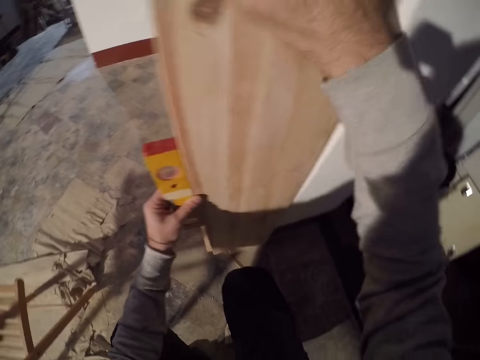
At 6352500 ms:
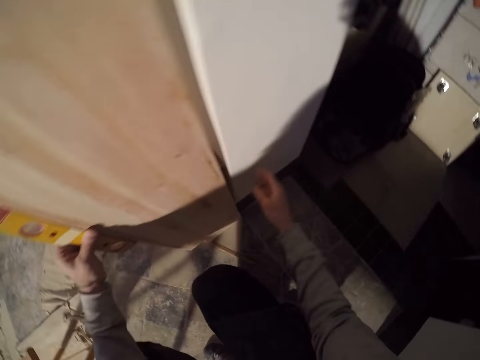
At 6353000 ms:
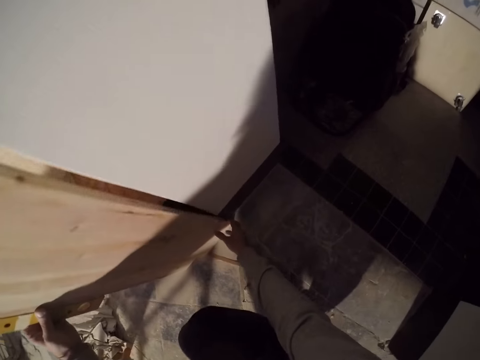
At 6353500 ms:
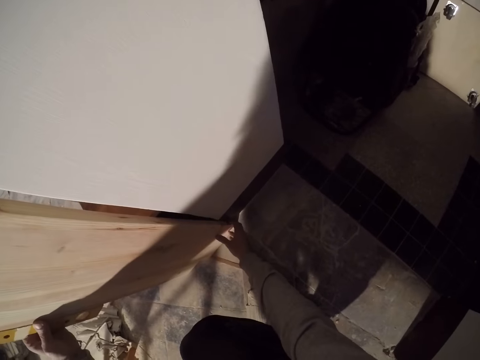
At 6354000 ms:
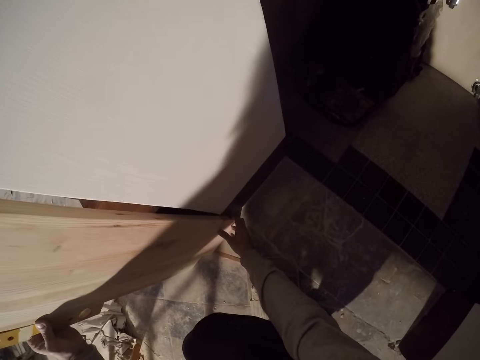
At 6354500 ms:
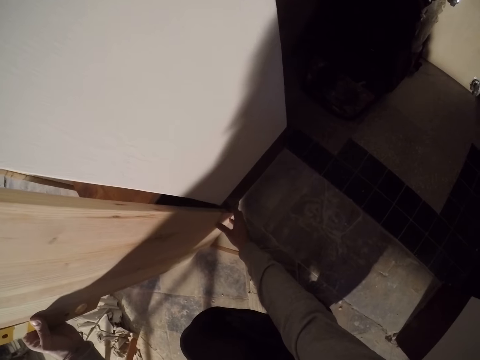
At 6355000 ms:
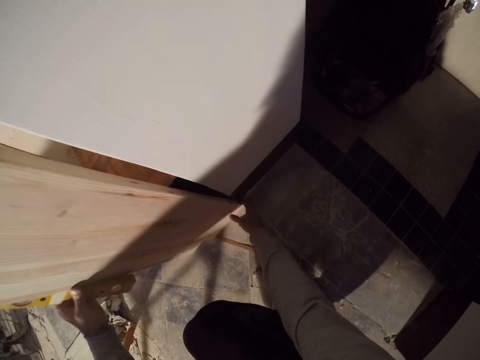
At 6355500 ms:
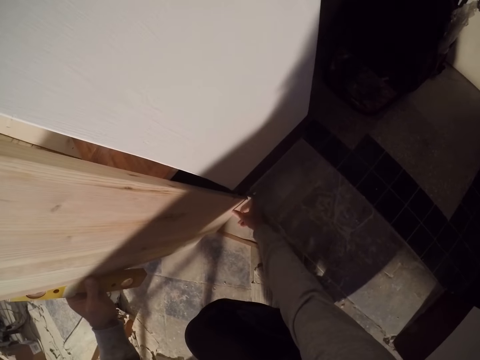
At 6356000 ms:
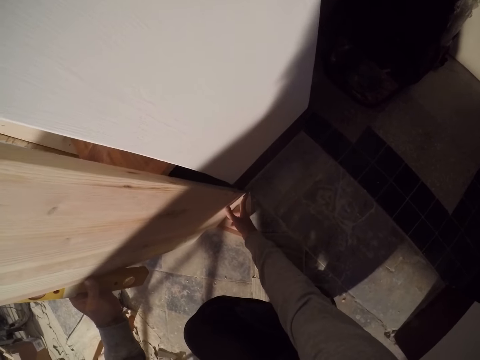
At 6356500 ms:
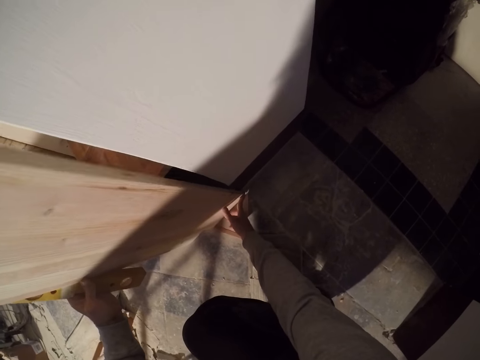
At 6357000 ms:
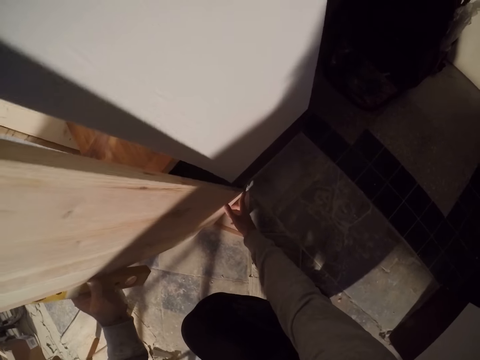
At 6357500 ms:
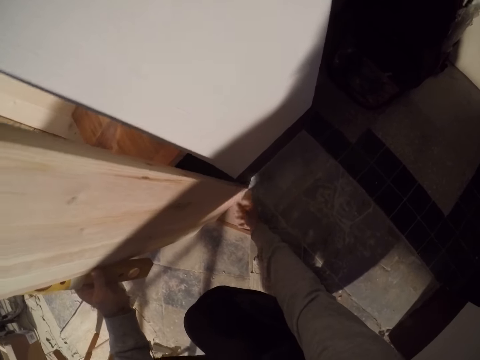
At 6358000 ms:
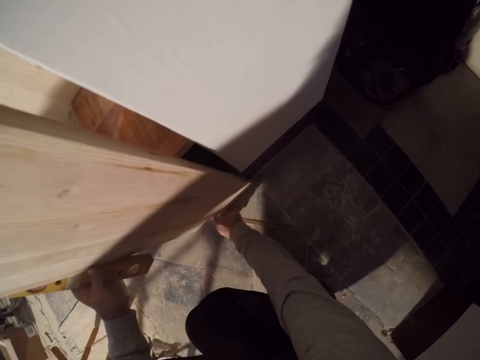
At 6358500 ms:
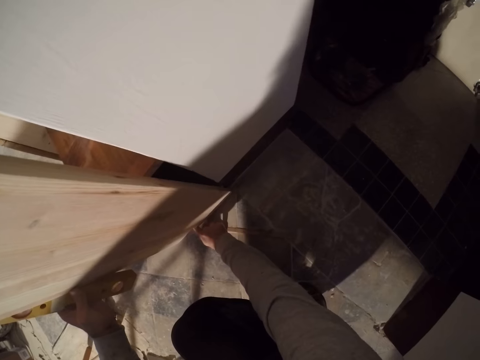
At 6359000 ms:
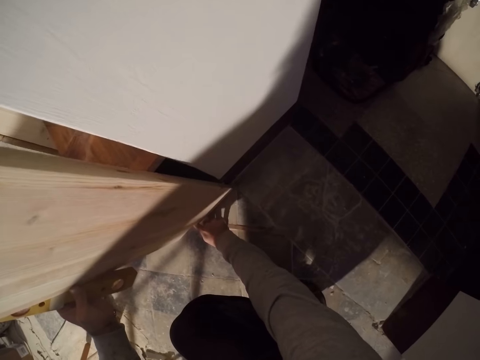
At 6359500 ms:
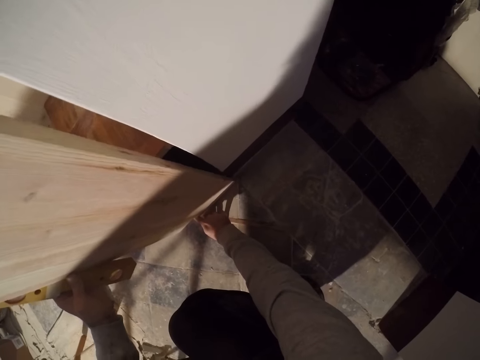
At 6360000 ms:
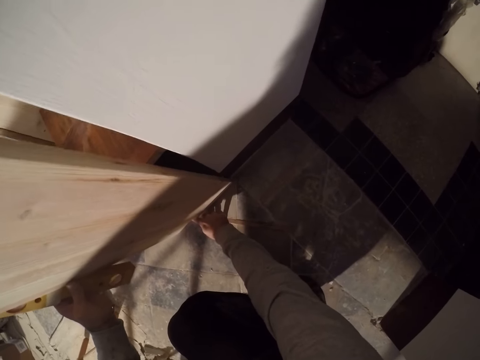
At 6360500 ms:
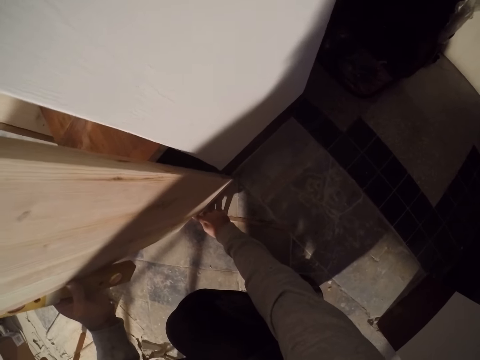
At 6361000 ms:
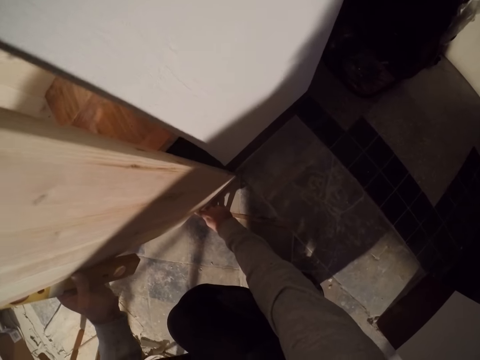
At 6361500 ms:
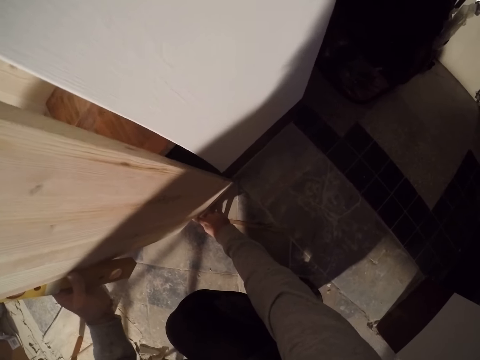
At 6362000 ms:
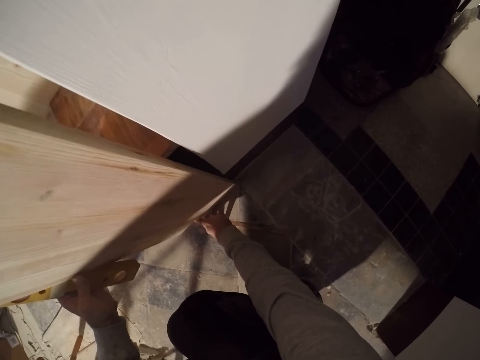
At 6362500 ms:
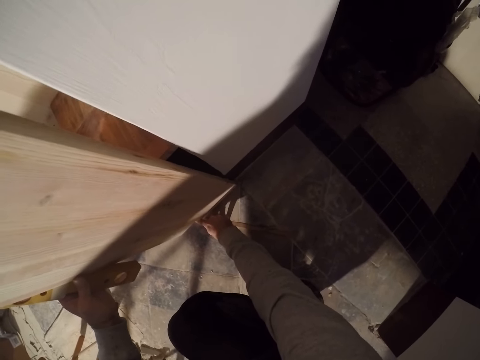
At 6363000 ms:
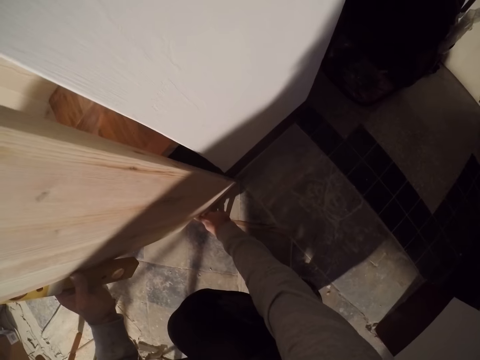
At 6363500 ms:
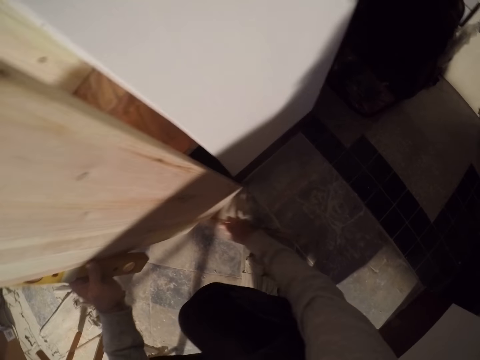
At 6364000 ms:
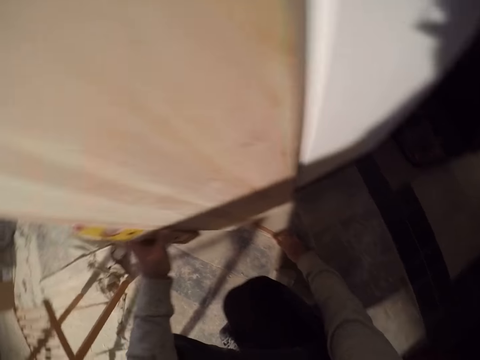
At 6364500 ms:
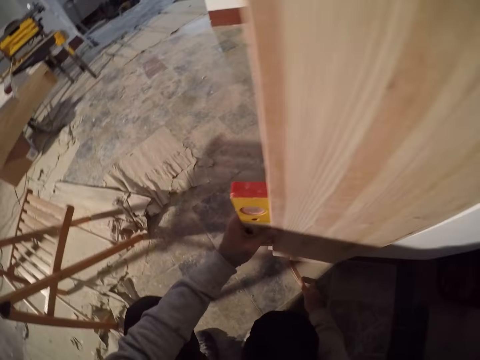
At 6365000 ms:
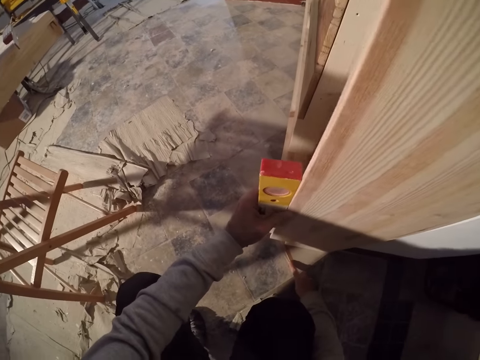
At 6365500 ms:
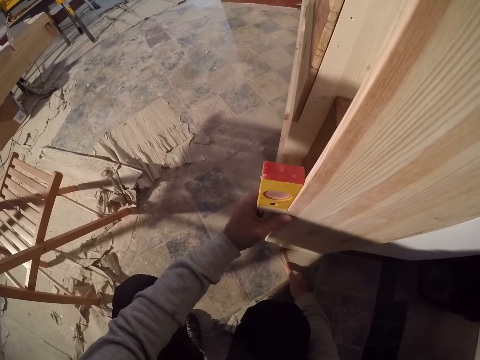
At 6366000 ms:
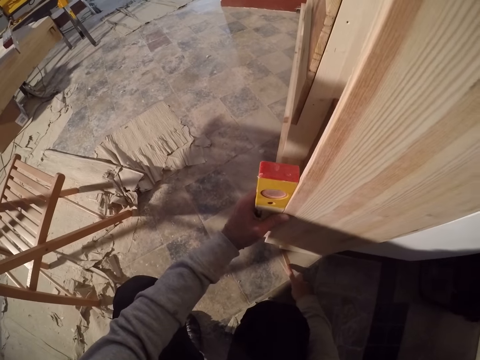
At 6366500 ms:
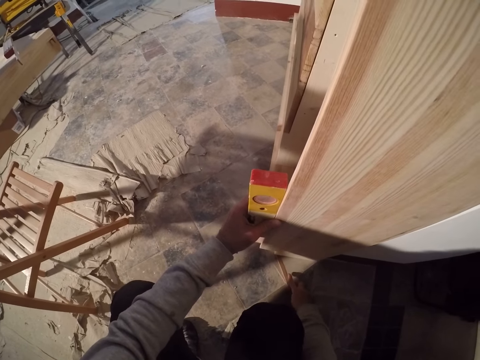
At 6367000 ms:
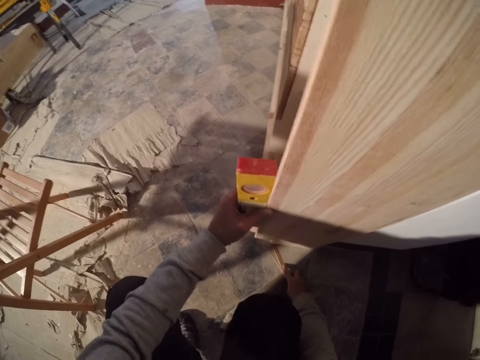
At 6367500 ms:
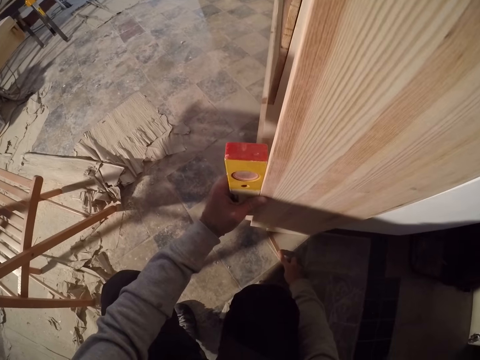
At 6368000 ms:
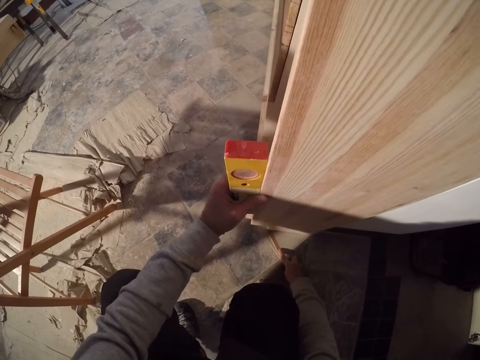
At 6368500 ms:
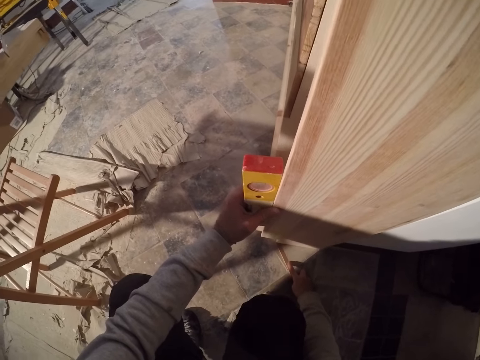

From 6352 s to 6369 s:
The camera wearer adjusts the plank with his right hand. He adjusts the thin piece of wood on the floor with his right hand. He touches the floor. He touches something.

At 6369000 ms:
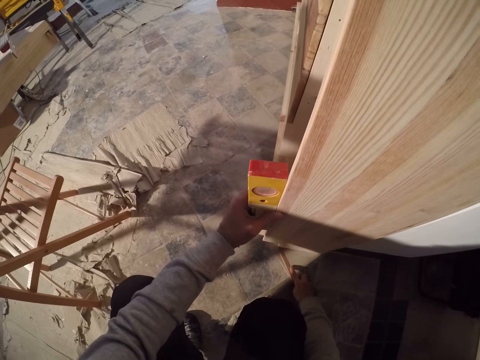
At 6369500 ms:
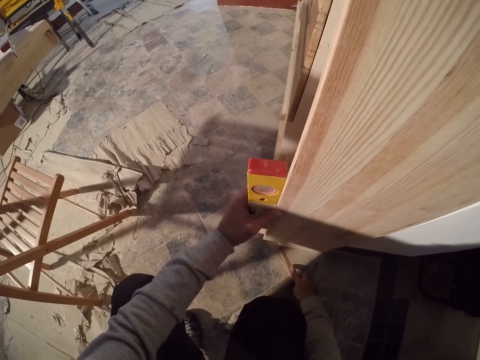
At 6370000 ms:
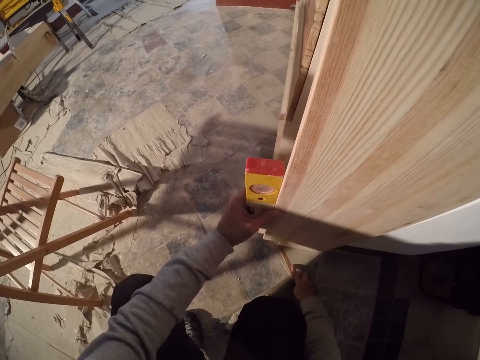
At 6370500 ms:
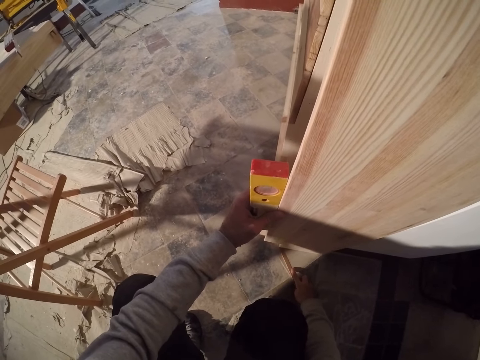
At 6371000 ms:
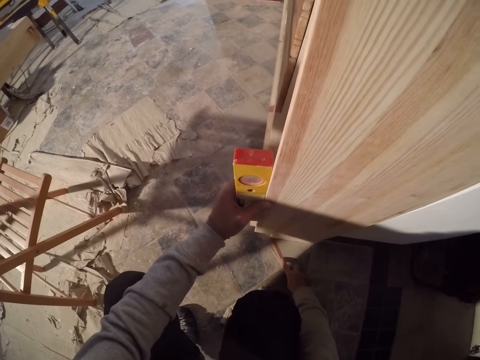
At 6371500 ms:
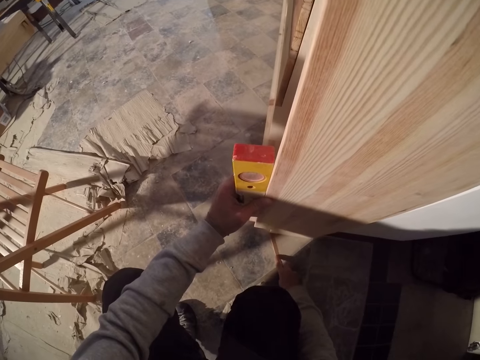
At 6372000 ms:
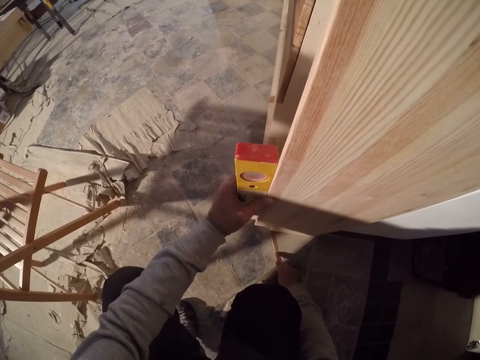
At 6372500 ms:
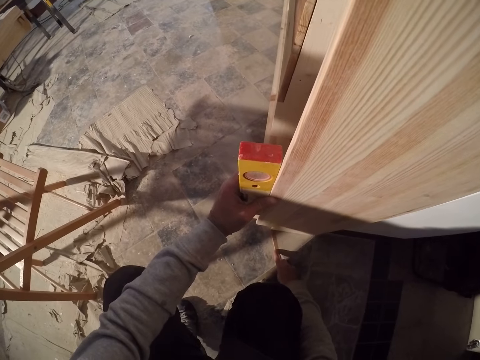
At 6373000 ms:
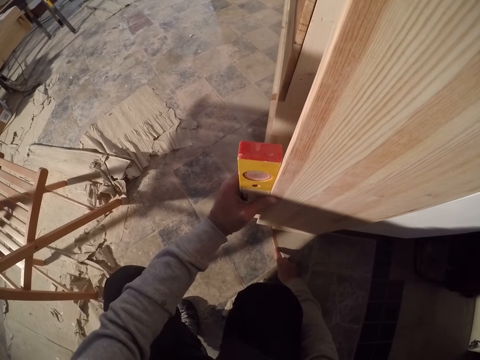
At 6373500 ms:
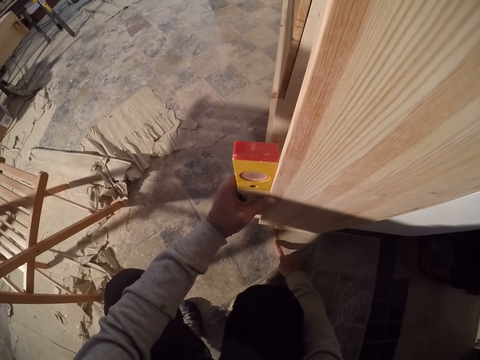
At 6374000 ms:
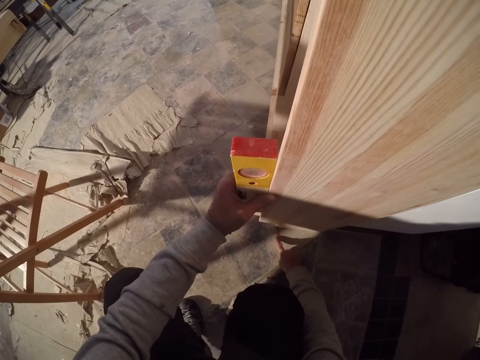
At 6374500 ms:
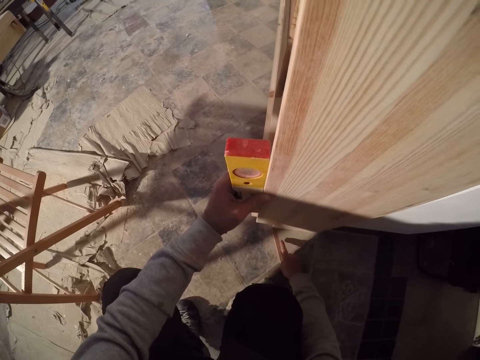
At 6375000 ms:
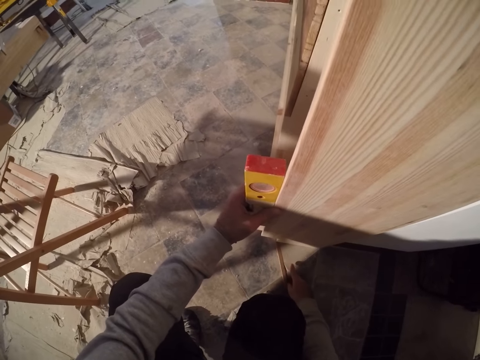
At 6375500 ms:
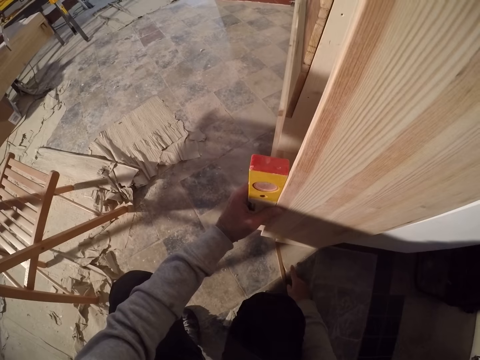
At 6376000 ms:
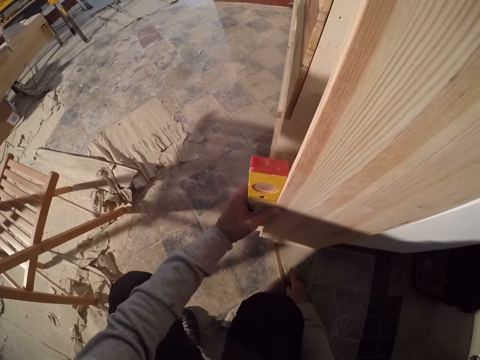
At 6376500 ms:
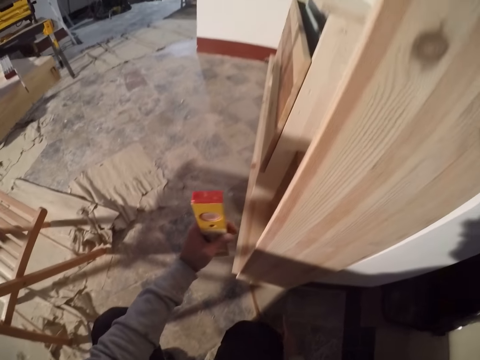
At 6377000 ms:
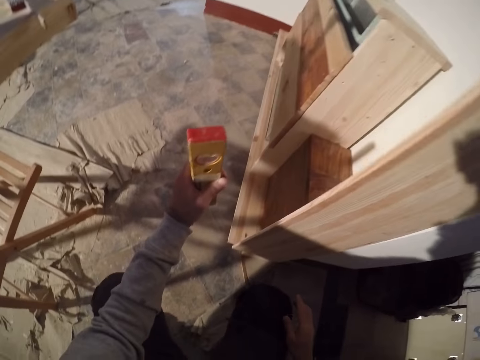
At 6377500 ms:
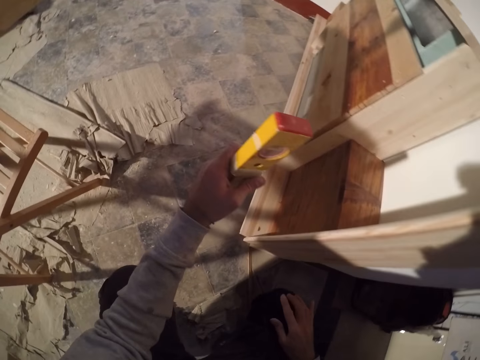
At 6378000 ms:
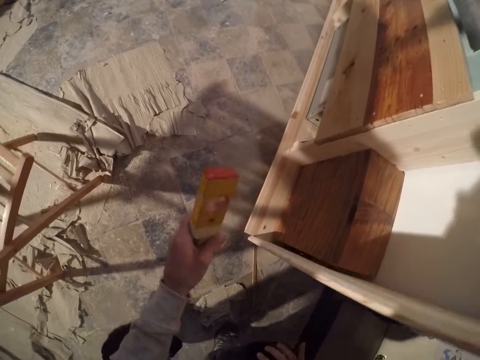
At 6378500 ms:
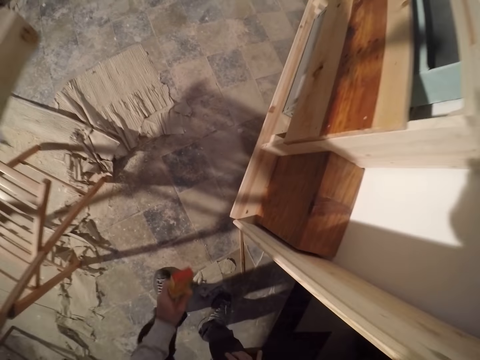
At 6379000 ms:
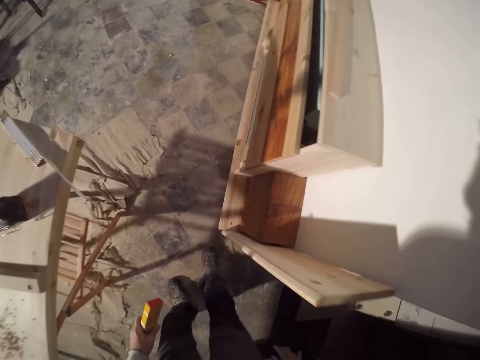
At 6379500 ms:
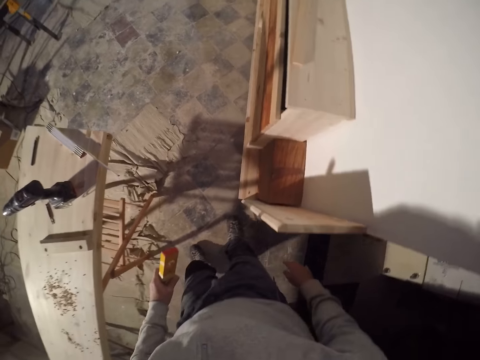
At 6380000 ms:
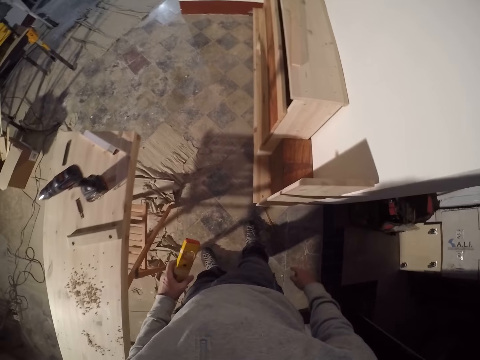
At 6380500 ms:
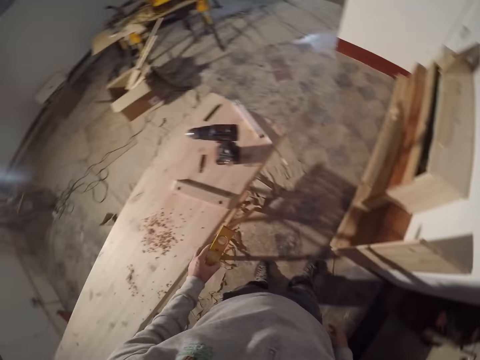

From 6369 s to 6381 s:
The camera wearer removes the yellow object from the wood. They look around.
